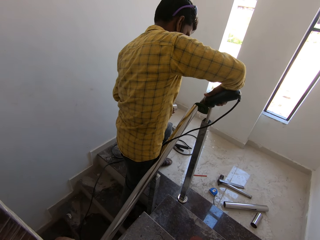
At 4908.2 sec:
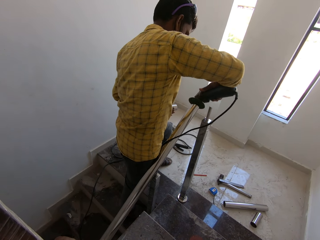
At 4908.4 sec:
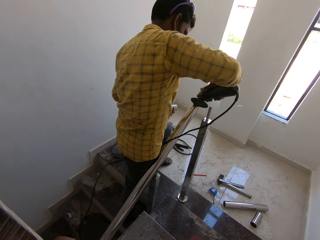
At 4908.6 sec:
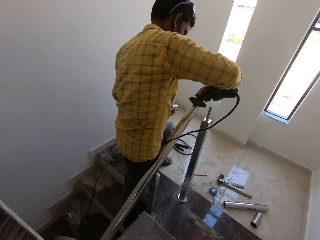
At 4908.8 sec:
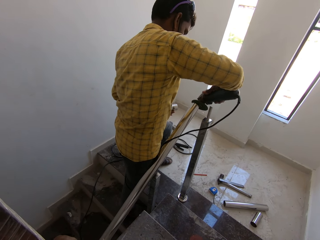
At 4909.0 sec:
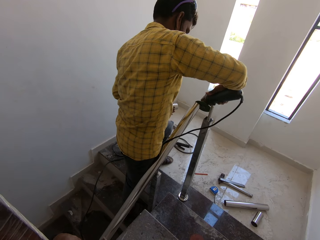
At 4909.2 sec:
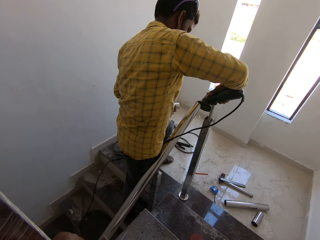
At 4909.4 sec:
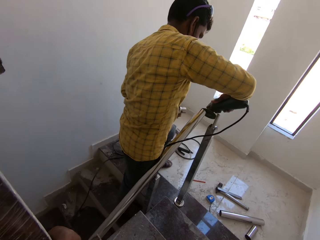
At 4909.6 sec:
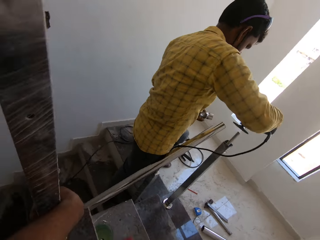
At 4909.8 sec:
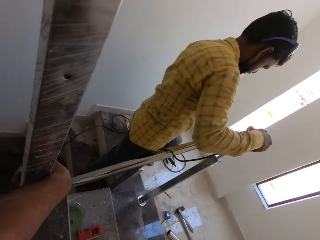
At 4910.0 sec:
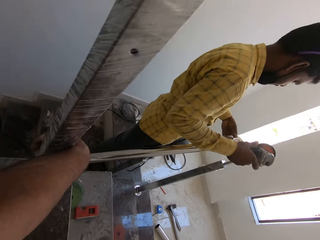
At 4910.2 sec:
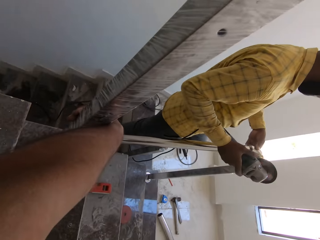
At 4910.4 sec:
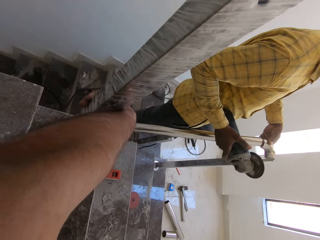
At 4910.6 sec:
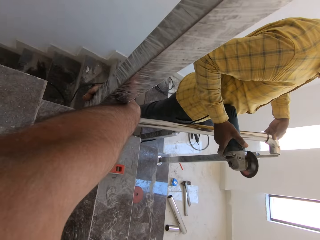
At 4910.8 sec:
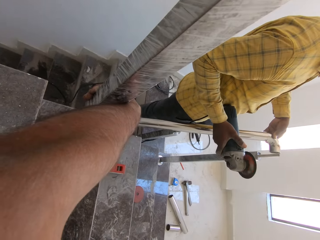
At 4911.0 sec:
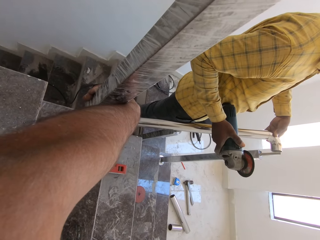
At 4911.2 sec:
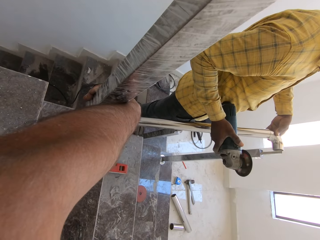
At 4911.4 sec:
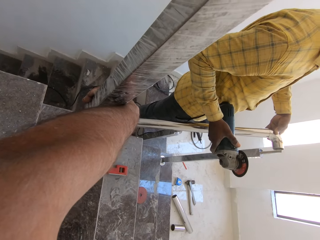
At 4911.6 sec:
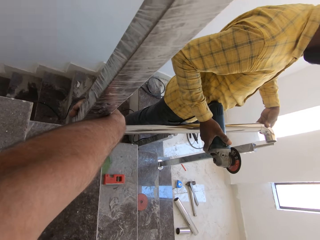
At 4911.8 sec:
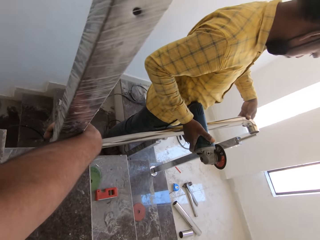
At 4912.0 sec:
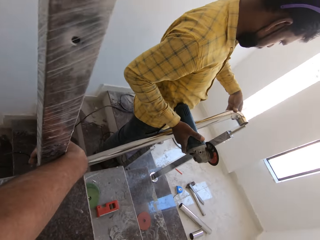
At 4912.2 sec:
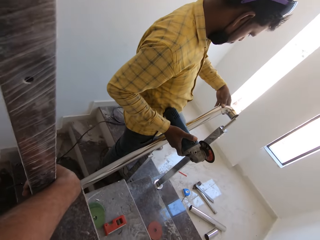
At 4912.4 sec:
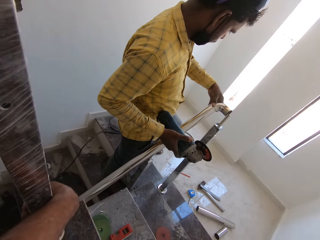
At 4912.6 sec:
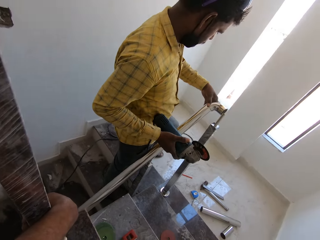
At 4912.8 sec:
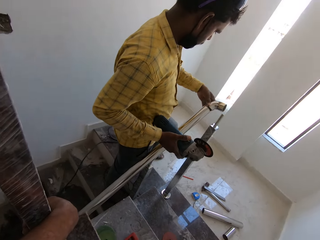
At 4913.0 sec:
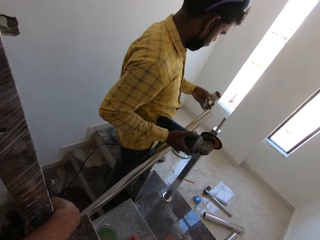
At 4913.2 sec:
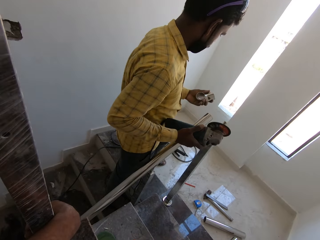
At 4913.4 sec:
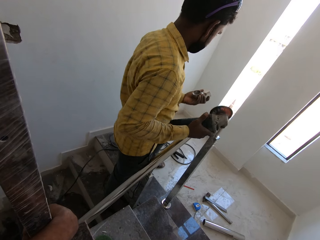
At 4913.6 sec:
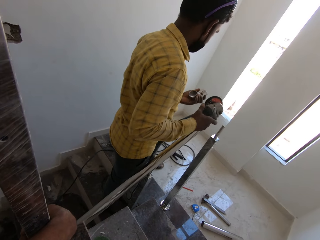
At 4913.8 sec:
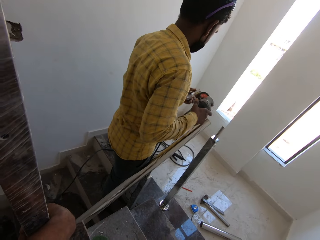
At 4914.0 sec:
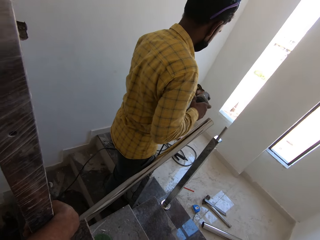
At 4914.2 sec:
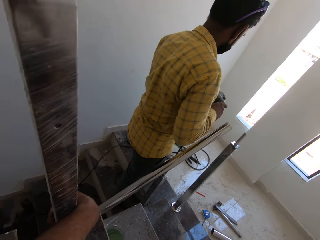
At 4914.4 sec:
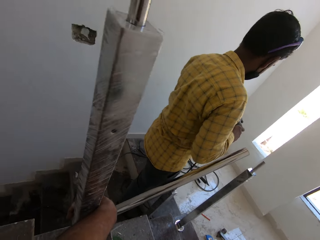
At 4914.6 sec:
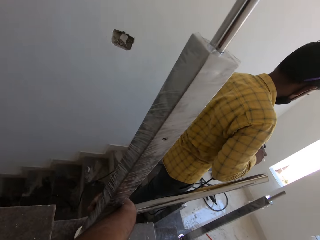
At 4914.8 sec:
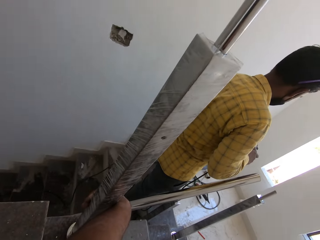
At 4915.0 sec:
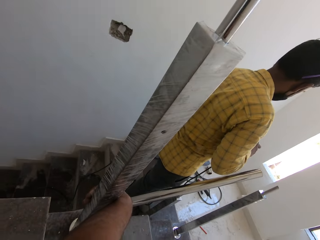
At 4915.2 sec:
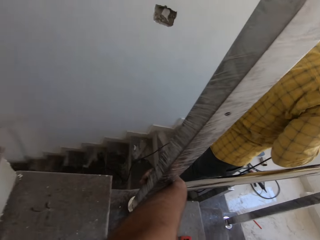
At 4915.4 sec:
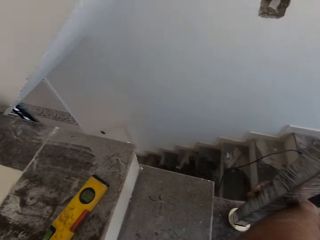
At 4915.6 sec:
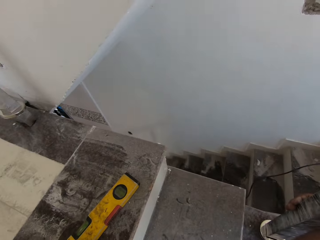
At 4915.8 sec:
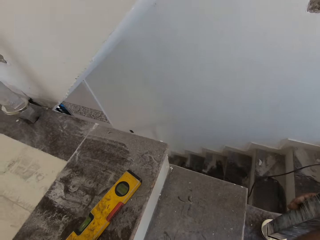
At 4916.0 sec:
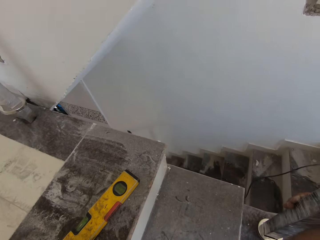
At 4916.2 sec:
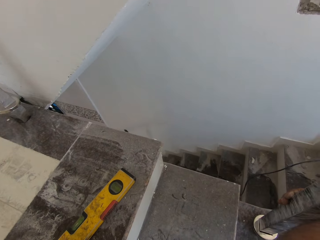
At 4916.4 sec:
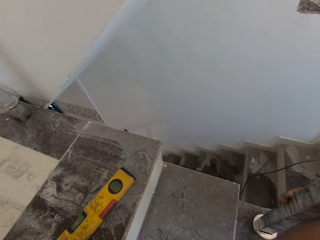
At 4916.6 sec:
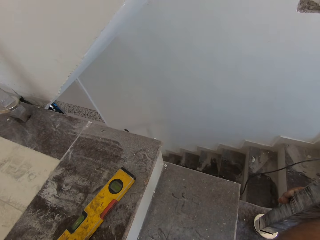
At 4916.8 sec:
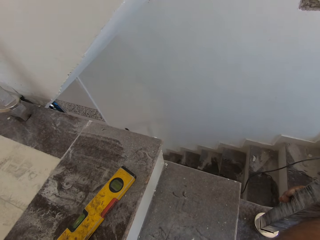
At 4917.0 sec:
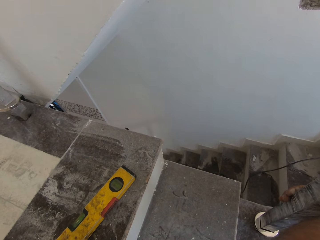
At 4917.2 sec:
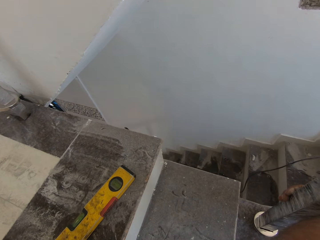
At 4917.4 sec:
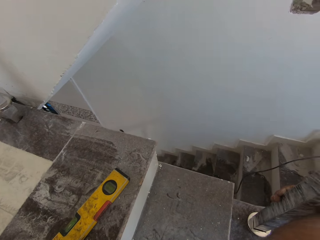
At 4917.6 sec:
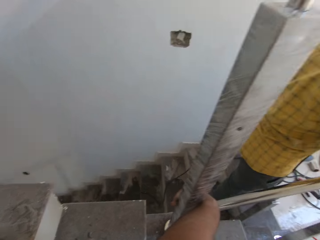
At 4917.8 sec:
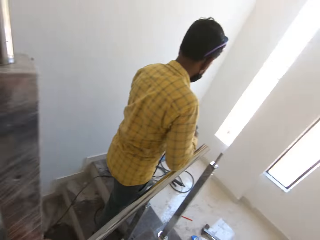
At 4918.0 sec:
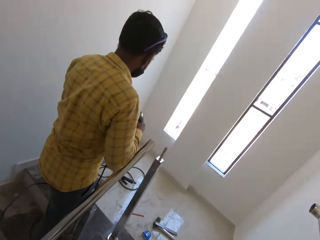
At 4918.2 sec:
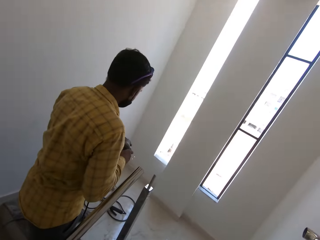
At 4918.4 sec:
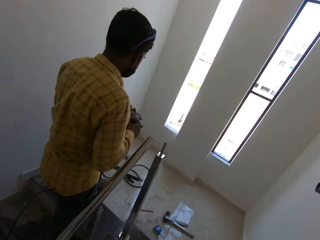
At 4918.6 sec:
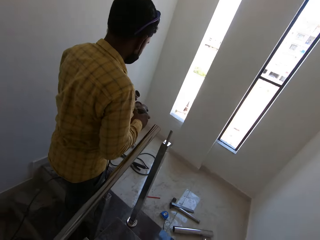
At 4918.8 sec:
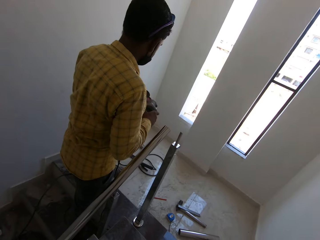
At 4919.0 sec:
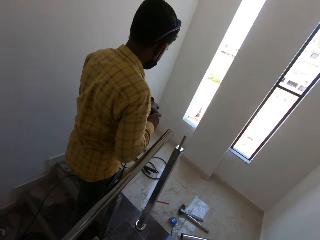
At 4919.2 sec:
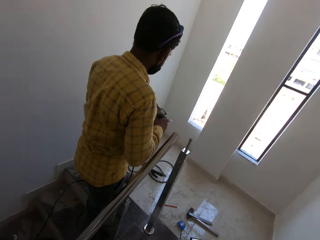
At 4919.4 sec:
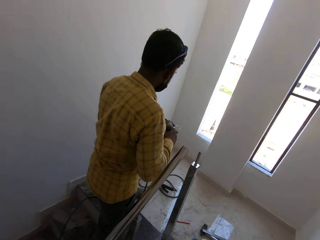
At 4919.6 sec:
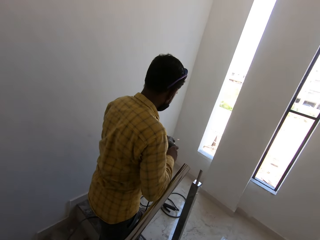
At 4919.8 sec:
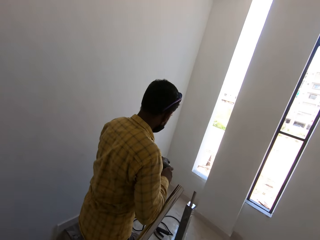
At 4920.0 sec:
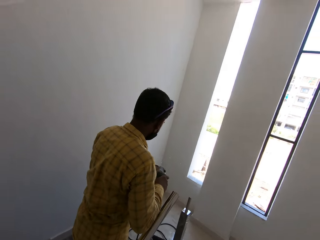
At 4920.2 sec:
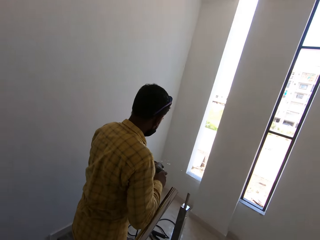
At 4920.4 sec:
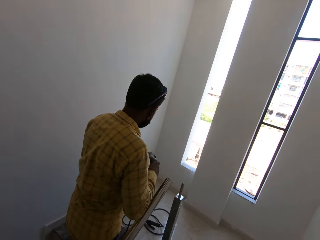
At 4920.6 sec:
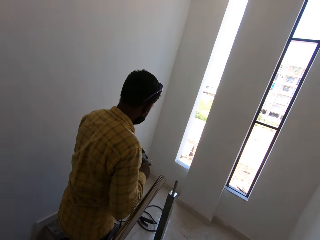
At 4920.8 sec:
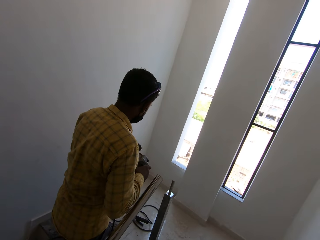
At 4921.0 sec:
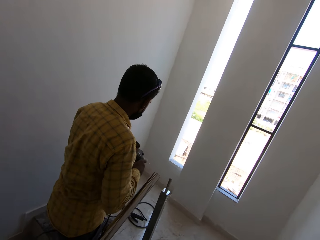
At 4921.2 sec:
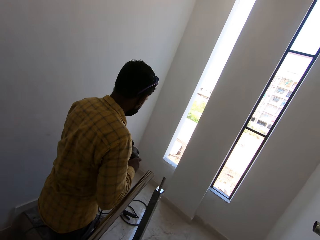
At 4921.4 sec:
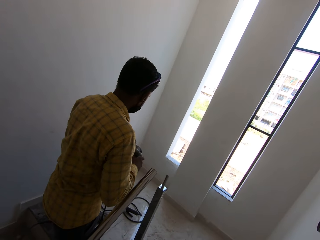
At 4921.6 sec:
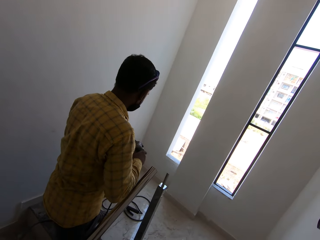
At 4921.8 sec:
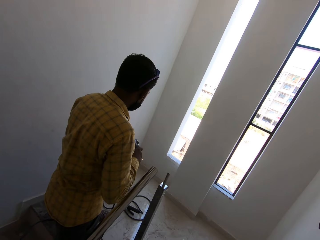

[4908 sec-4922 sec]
The man fits the stainless steel elbow in his left hand to the stainless steel pipe of the stair railing. The man tests the piece of metal. The man grinds the stainless steel elbow in his left hand with the angular grinder in his right hand. The camera wearer looks at a spirit level. The man grinds the piece of metal.

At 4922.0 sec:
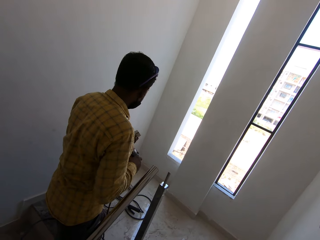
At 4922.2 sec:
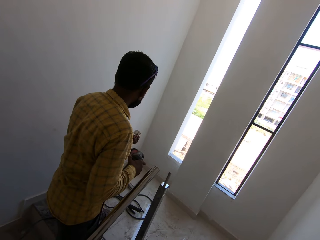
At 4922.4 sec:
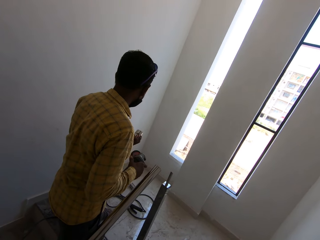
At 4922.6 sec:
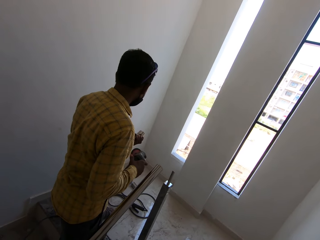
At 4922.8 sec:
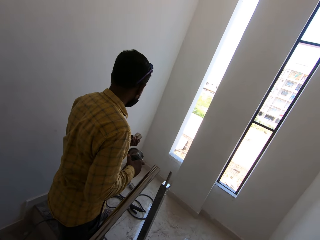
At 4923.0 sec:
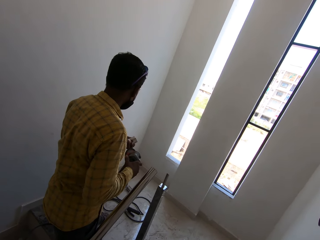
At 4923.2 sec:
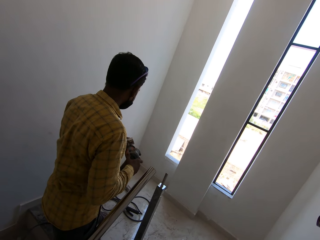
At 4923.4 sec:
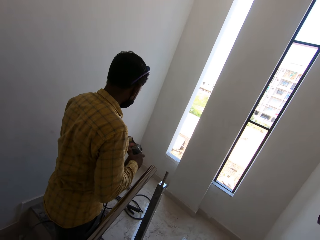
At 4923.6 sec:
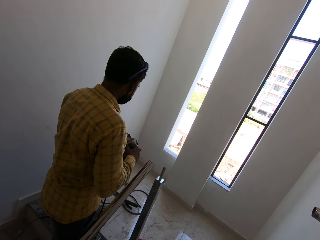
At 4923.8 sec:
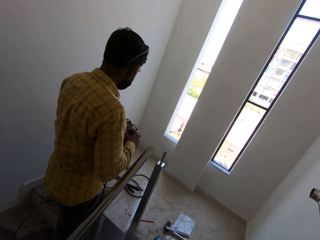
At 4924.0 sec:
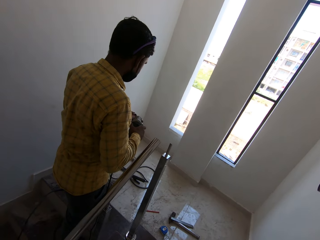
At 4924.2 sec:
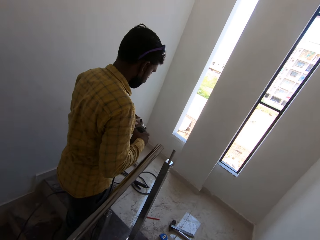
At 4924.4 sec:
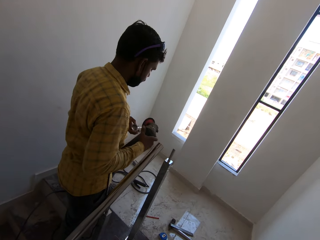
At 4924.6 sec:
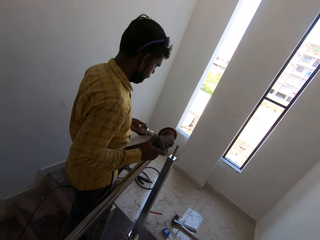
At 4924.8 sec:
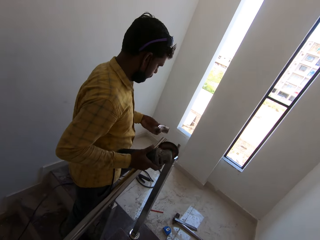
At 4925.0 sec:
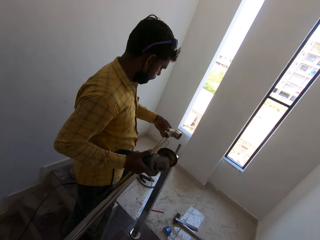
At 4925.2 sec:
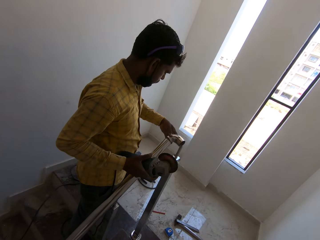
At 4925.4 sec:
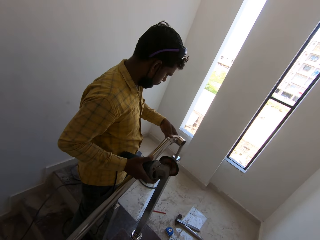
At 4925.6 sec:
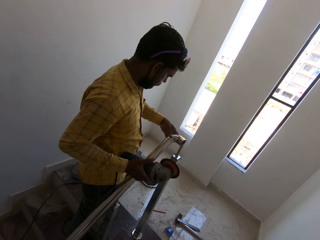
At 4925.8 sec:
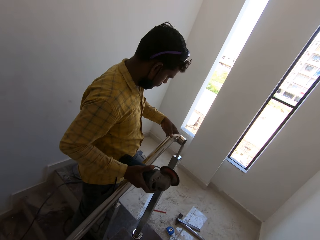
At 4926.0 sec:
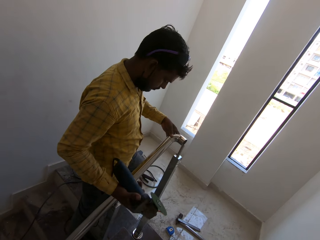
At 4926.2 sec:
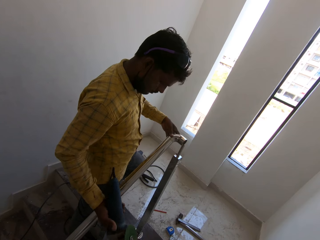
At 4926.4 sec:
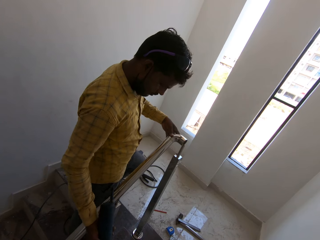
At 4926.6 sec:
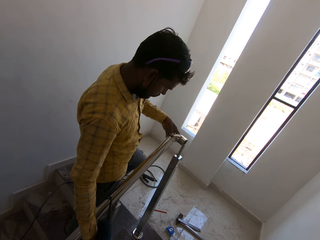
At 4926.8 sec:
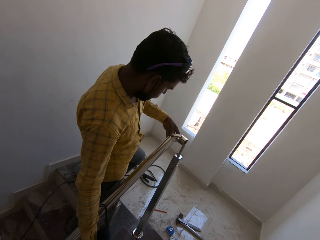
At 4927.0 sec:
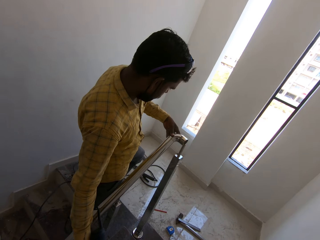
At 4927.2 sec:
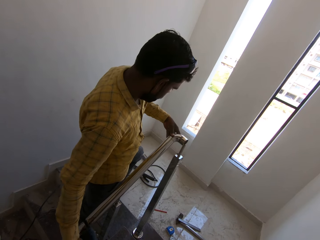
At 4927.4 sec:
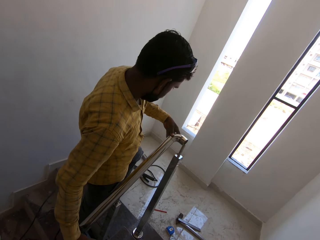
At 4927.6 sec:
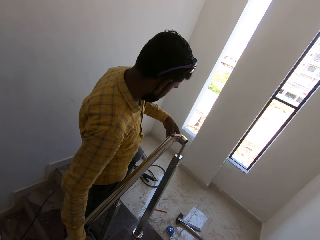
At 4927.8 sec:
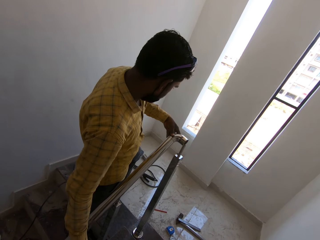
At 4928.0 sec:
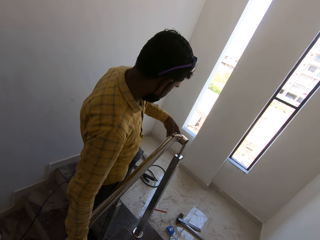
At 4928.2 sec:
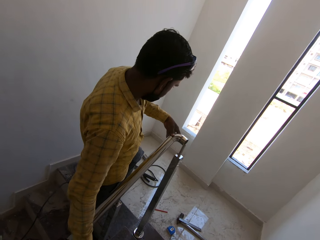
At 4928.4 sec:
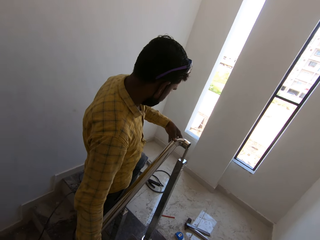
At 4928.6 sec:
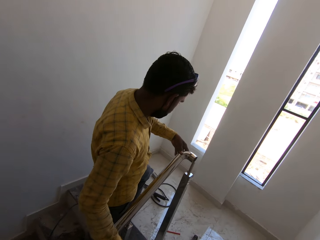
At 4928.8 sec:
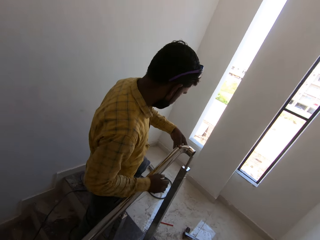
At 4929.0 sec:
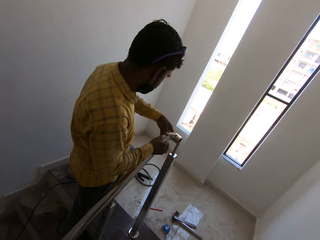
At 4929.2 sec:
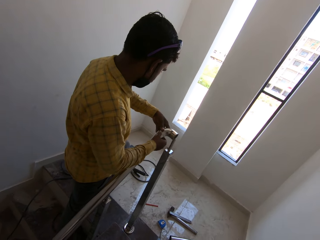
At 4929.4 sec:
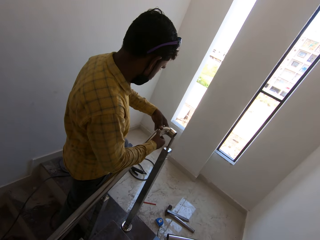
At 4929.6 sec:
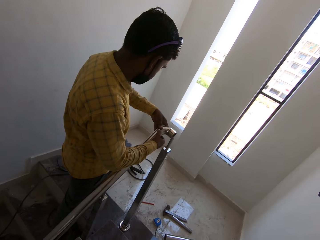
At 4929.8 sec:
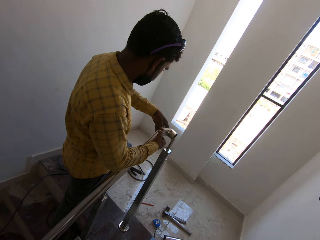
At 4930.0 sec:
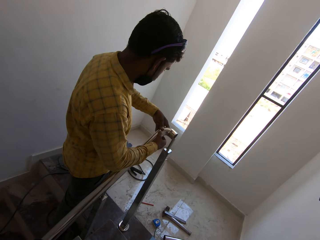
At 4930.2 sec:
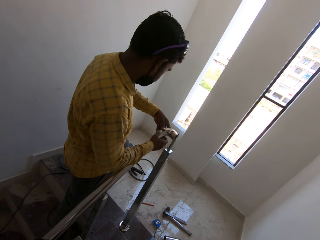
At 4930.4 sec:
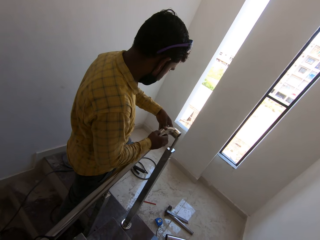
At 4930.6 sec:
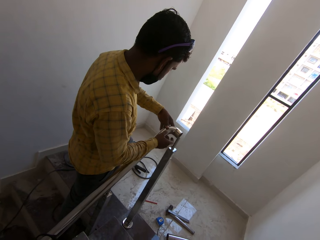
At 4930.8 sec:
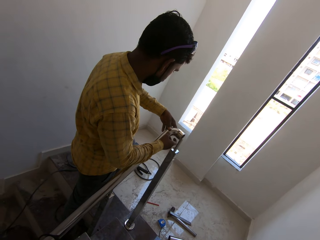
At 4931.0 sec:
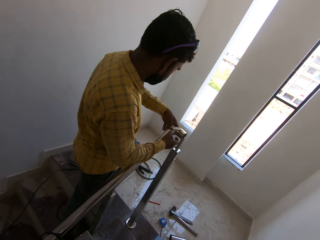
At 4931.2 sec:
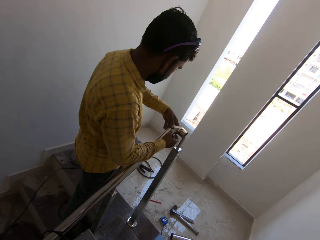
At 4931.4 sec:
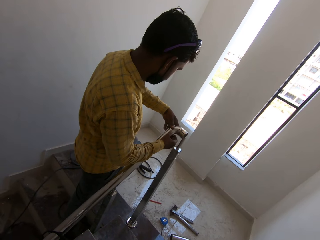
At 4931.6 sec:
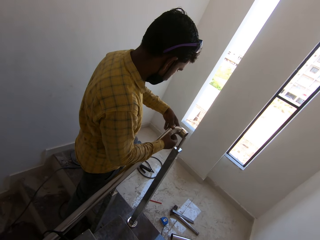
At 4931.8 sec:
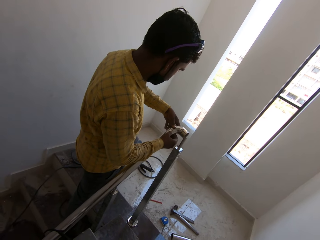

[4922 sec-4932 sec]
The man fits the stainless steel elbow in his left hand to the stainless steel pipe of the stair railing. The man tests the piece of metal. The man drops the angular grinder in his right hand on the stairs. The man places his right hand on the stainless steel elbow in his left hand.
